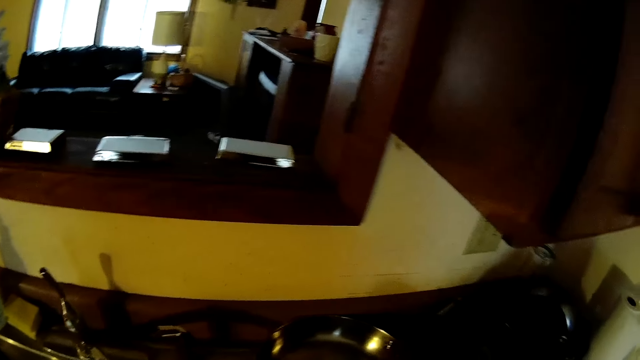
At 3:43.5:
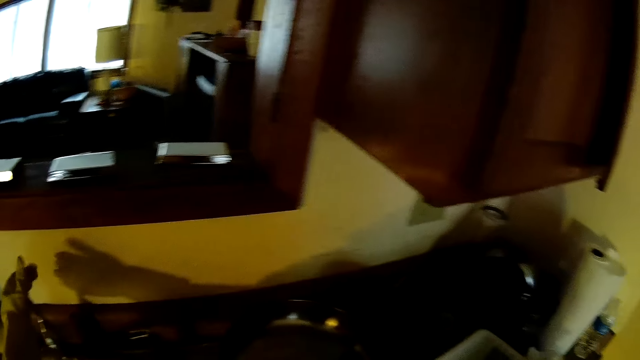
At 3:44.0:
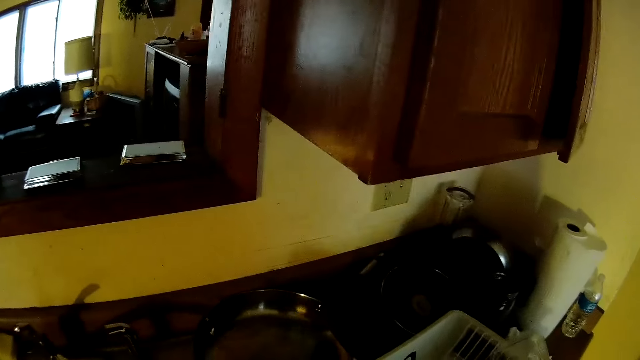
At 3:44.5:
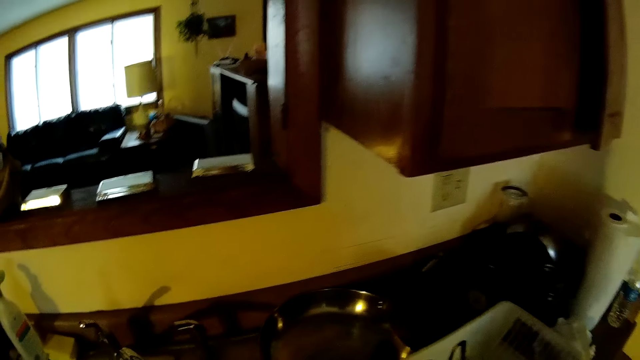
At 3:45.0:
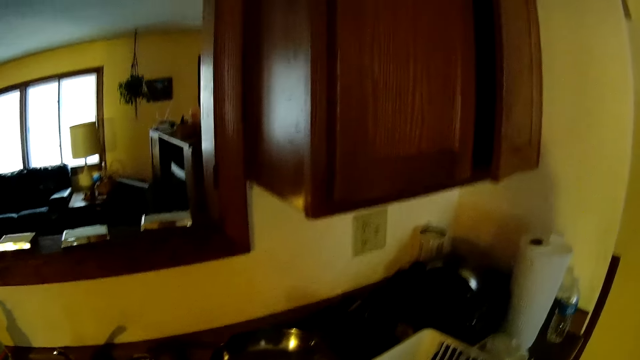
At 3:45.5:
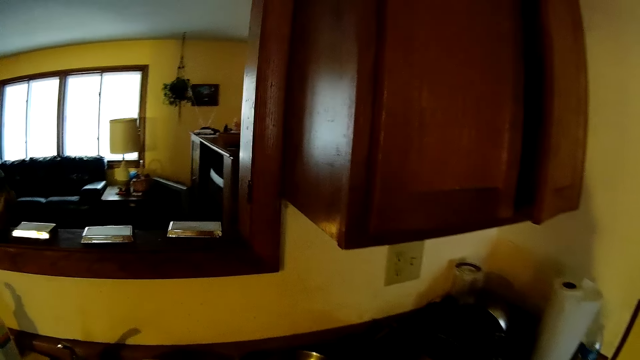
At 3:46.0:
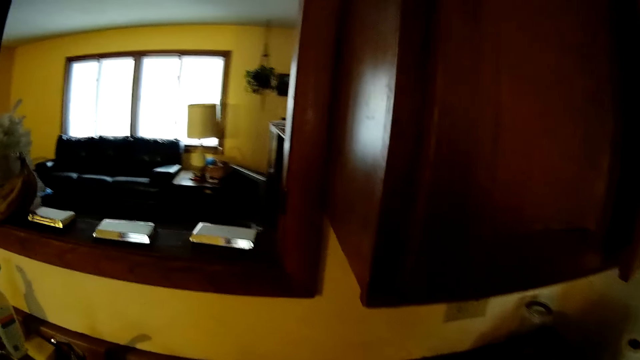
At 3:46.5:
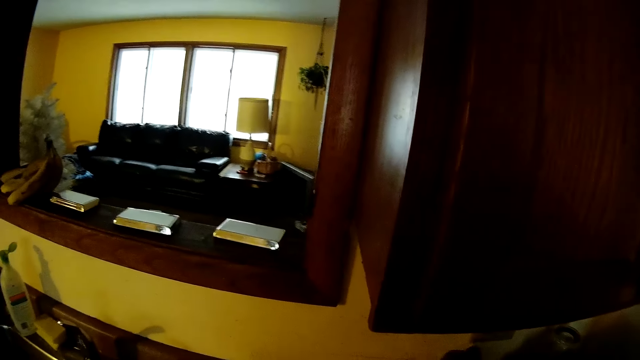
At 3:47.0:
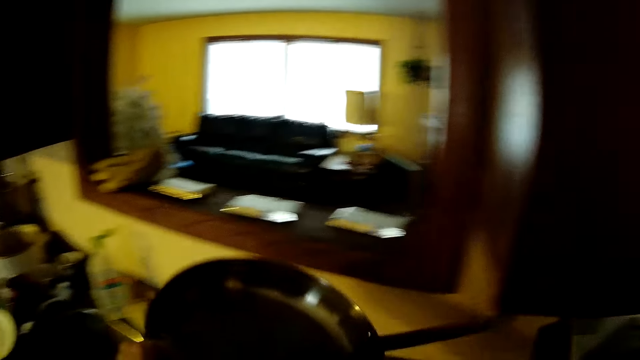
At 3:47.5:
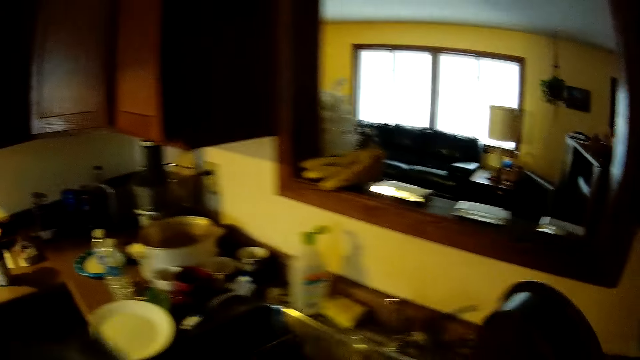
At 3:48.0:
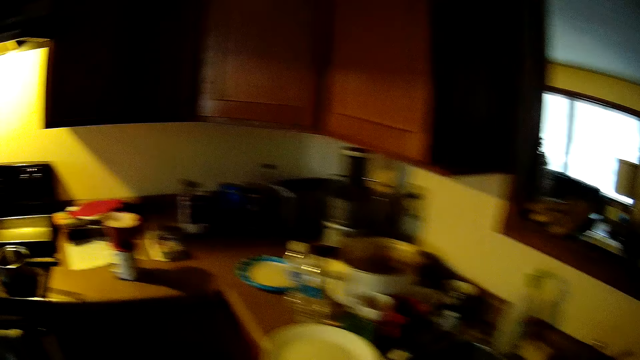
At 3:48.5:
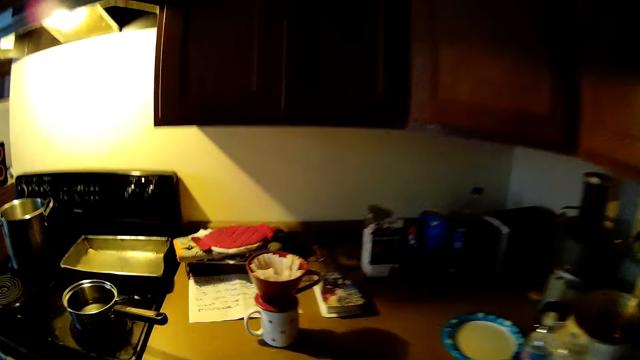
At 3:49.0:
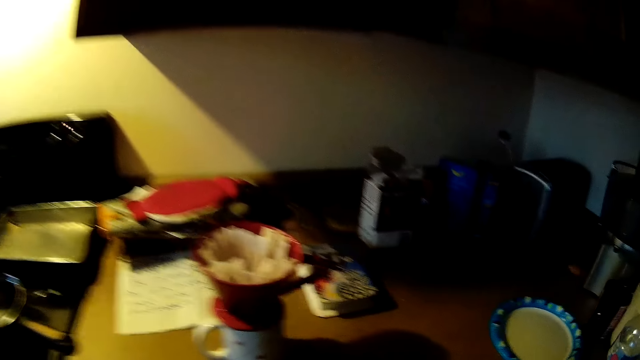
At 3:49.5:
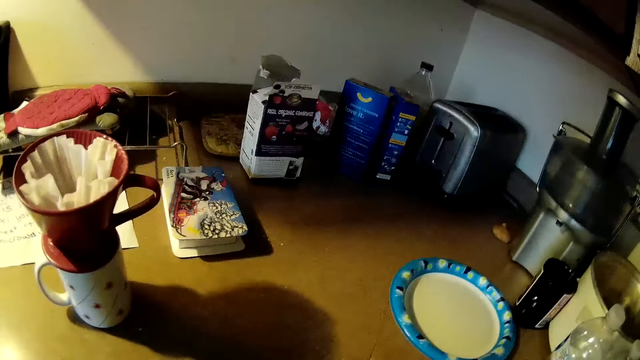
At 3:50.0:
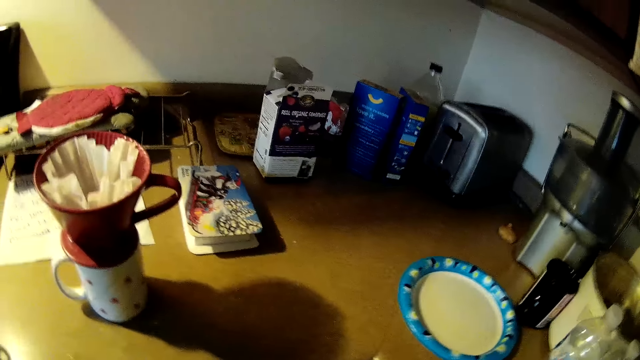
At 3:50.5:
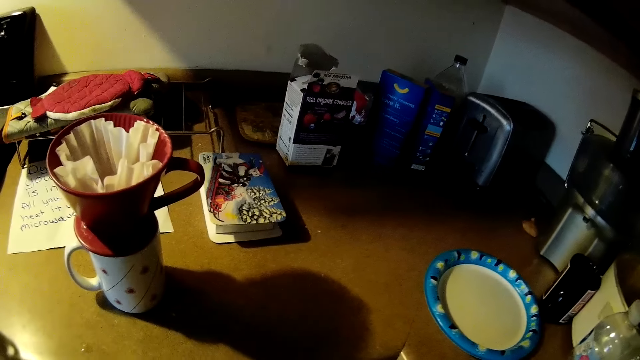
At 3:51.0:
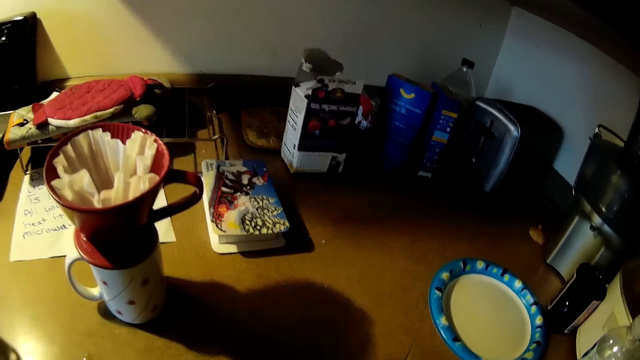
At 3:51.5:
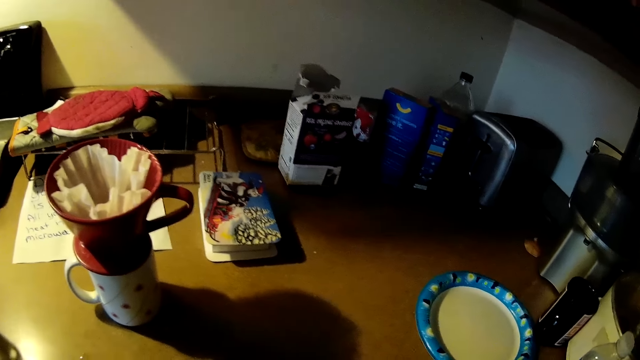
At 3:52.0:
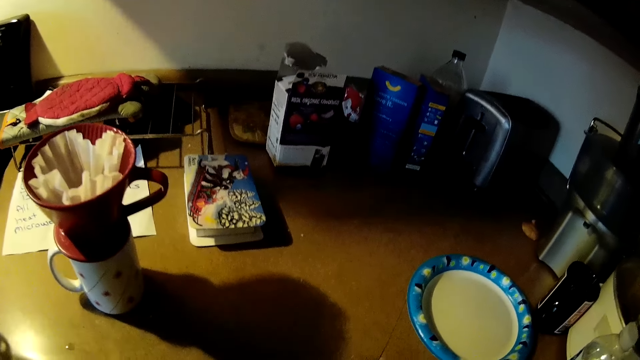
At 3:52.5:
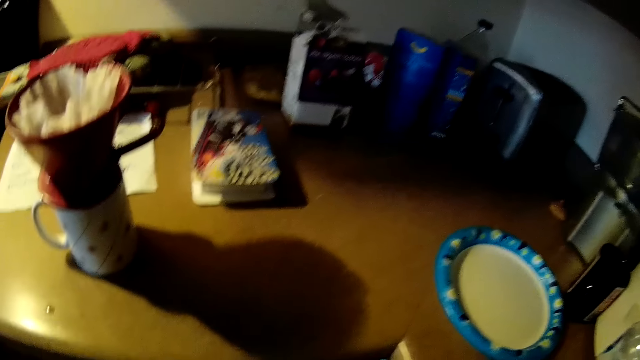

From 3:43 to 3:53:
The camera wearer closes the tap with his left hand. He picks up a frying pan or cooking pot with his left hand. He picks up another frying pan with his left hand. He drops the pans in another cupboard.

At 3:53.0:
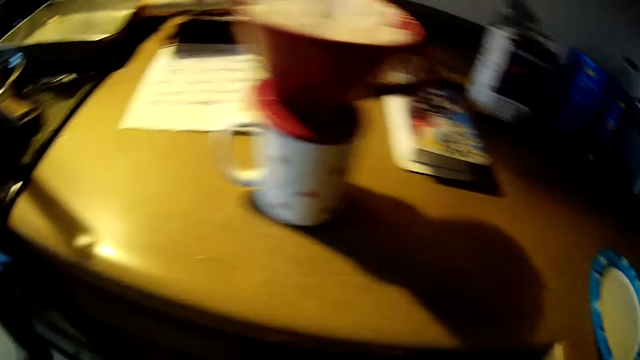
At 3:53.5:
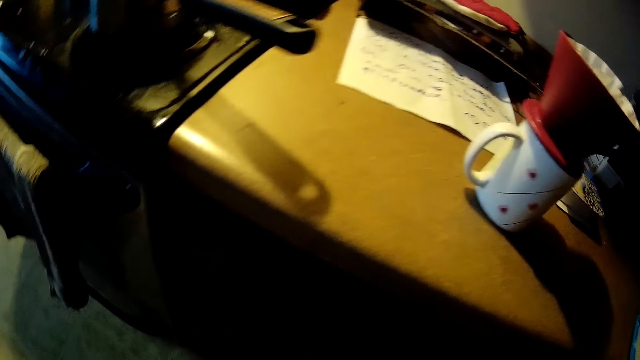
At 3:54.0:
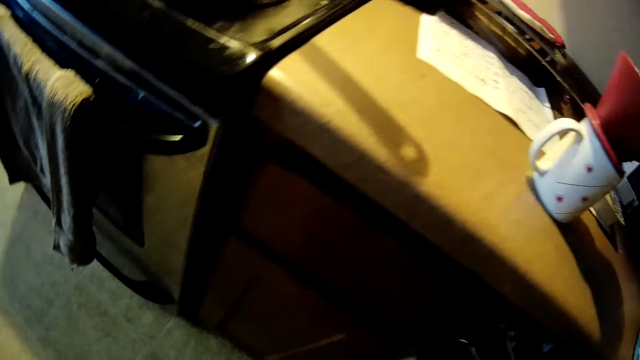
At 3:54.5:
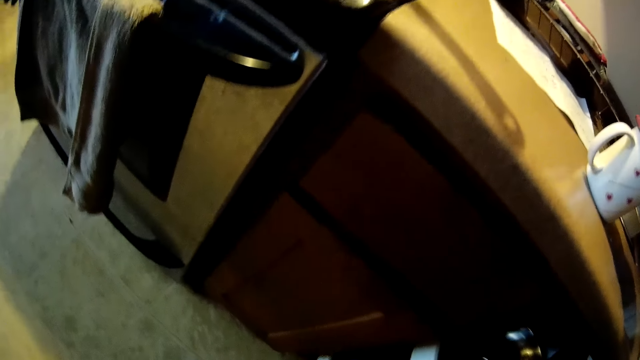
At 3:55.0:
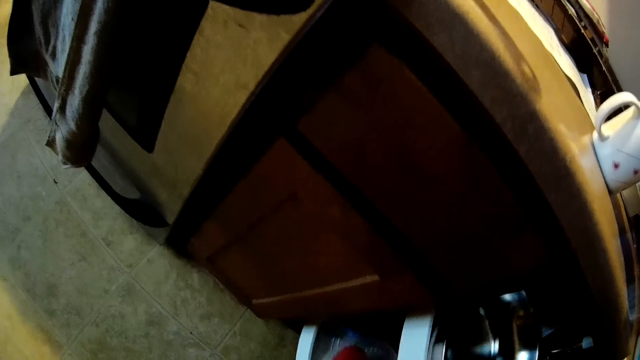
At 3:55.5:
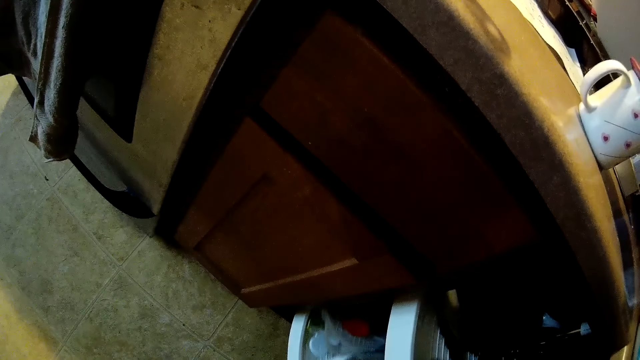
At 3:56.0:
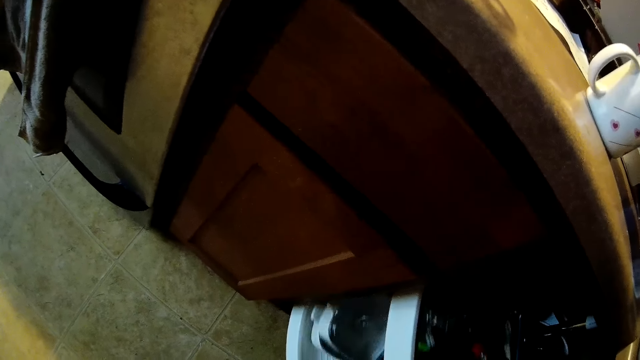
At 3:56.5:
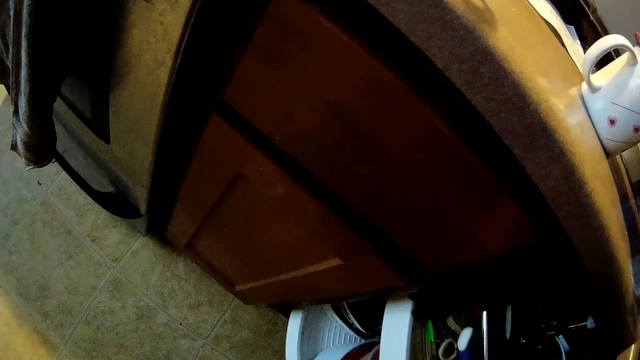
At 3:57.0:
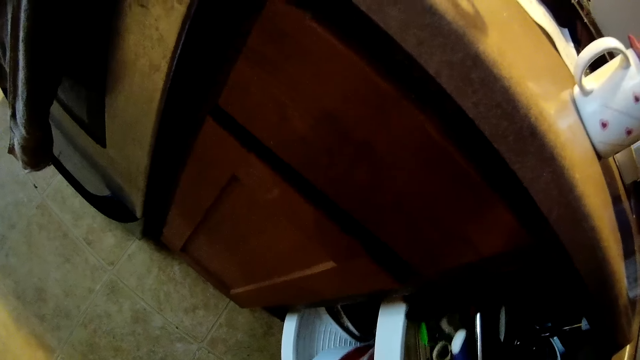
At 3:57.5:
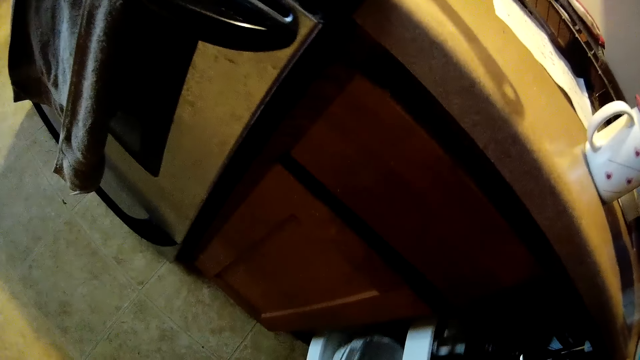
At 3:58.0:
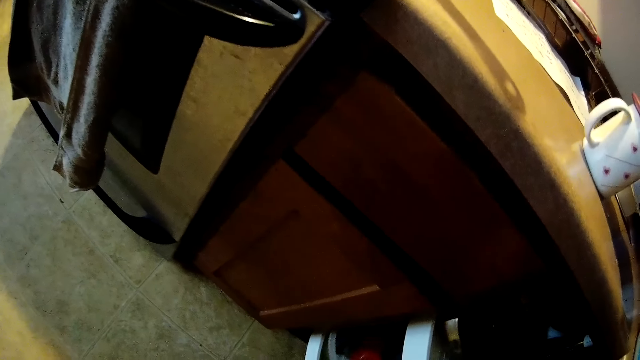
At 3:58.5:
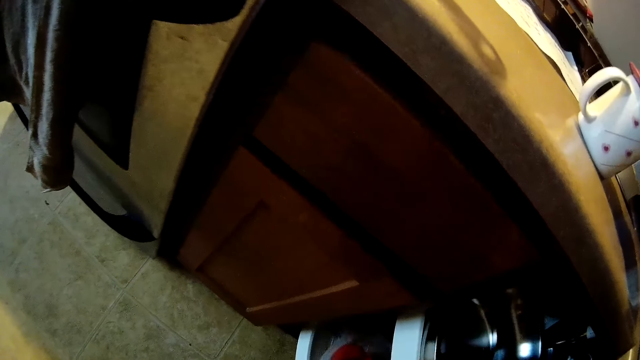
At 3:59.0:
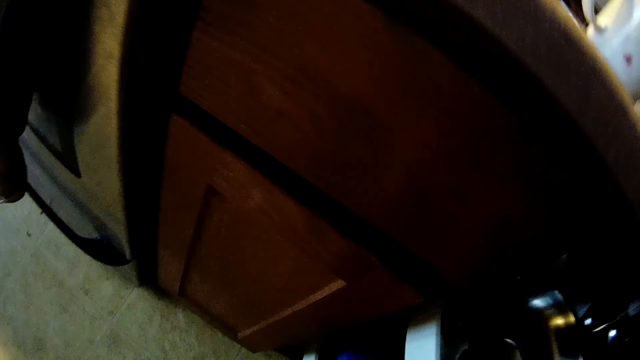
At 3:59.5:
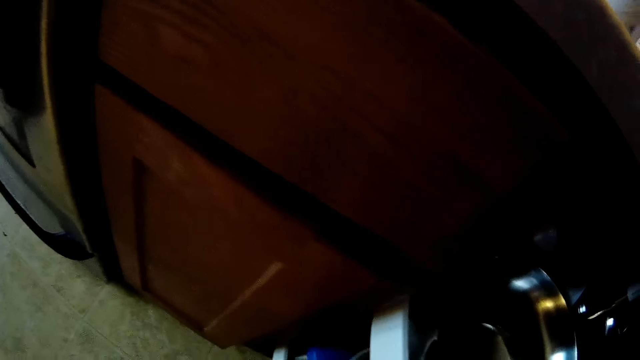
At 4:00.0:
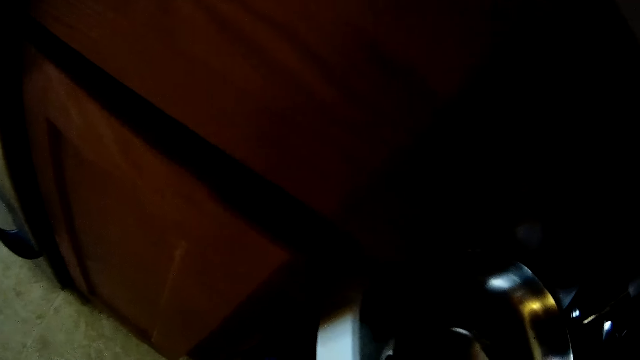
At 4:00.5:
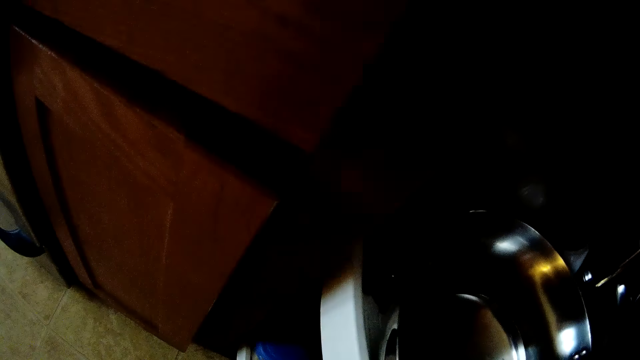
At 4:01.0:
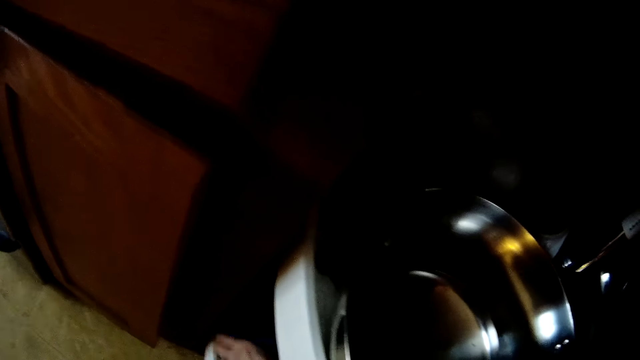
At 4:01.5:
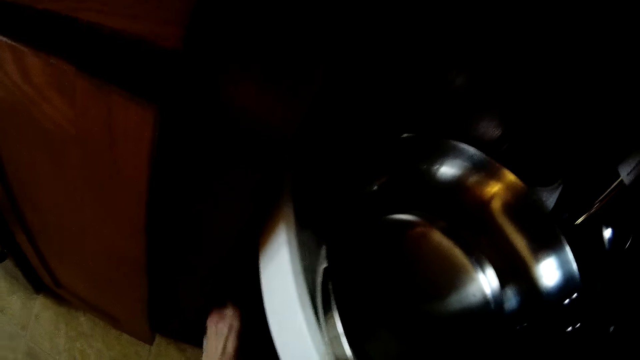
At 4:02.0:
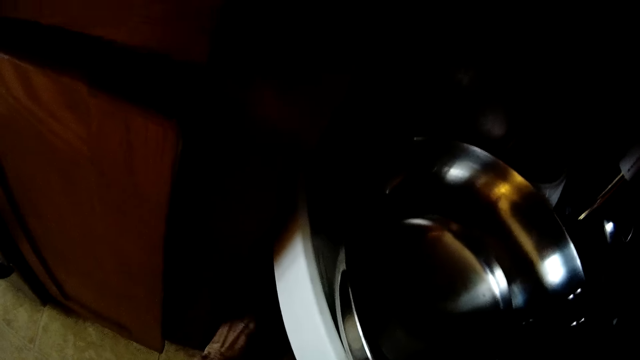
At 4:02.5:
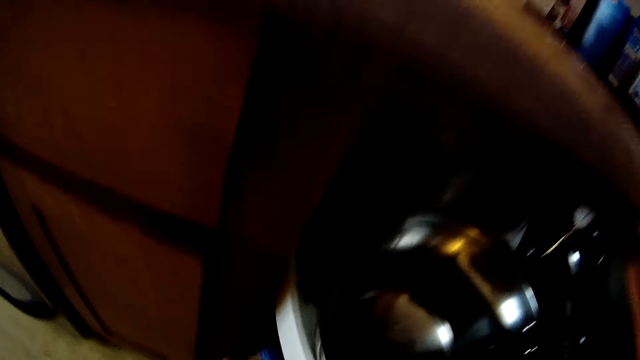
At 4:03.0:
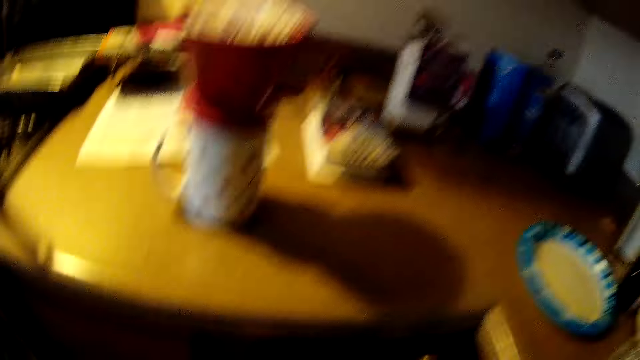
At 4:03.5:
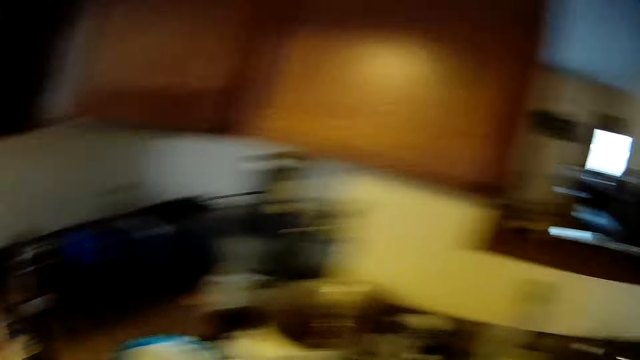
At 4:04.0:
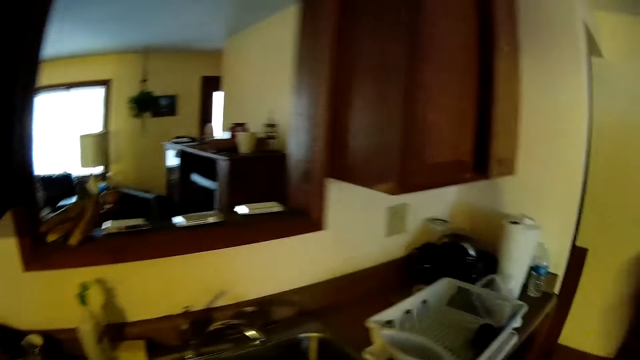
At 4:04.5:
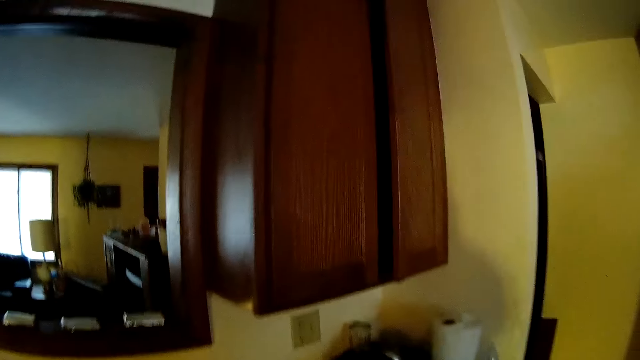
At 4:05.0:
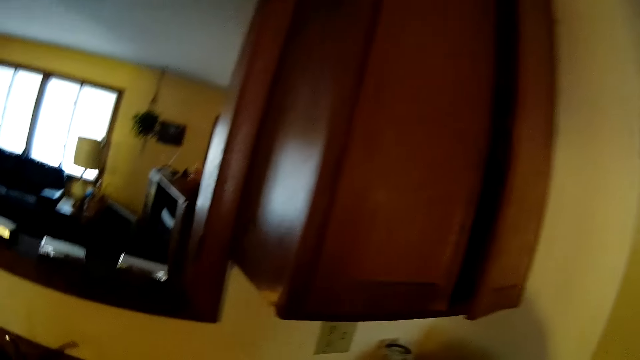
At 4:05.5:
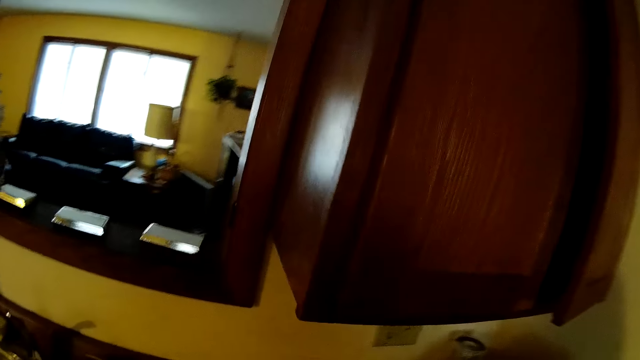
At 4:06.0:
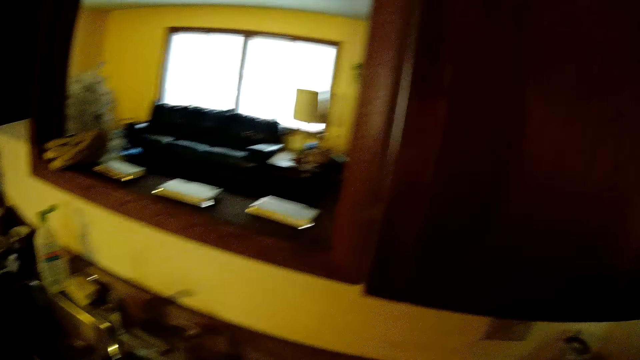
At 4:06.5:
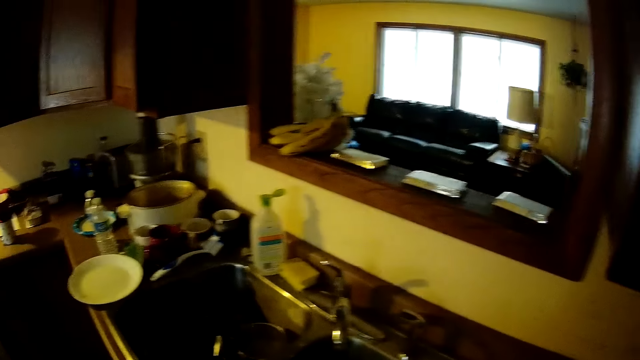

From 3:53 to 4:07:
The camera wearer stands near cabinets. They close the other cupboard. They put the pots in a cabinet. They open the other cupboard. They put a bowl in the other cupboard. They search in the cabinet. They walk in the kitchen.
